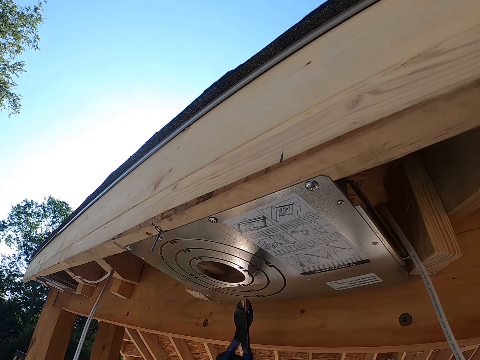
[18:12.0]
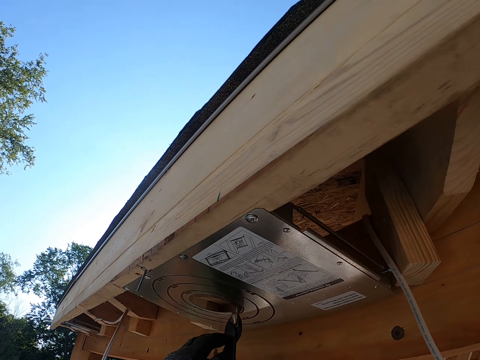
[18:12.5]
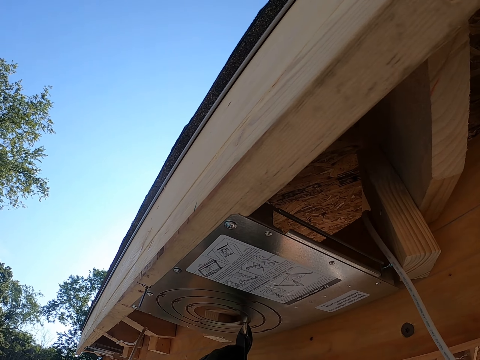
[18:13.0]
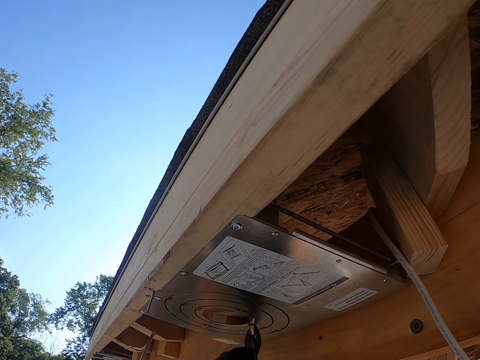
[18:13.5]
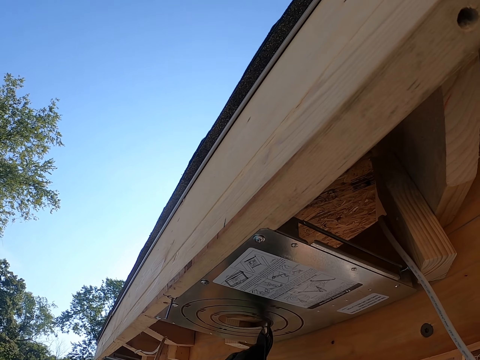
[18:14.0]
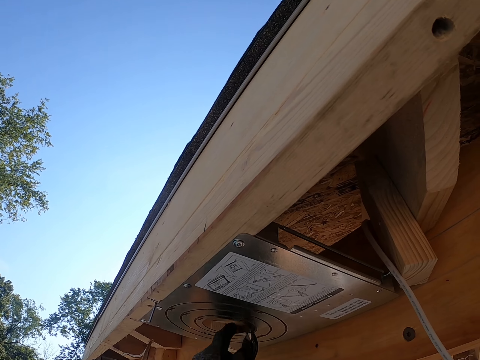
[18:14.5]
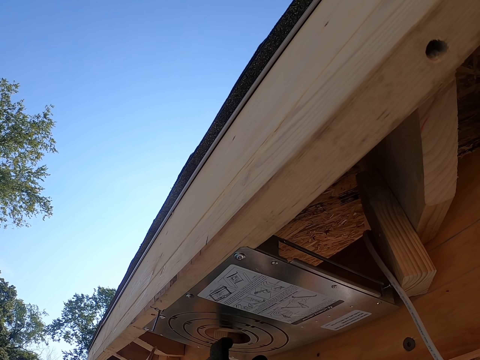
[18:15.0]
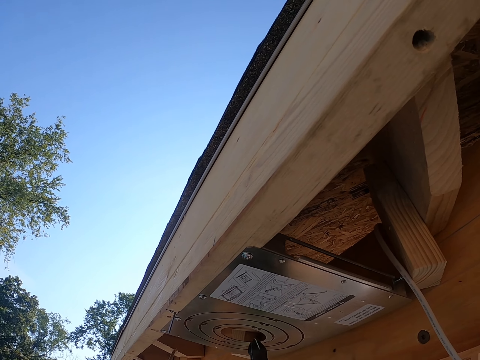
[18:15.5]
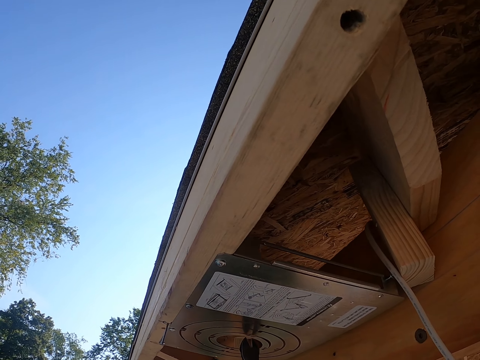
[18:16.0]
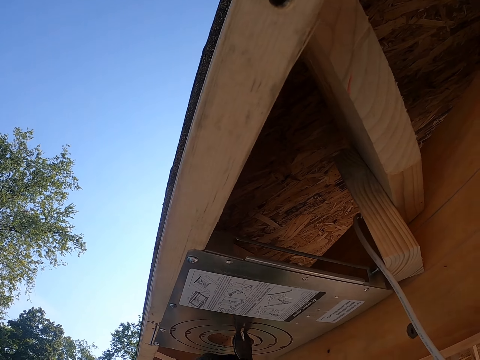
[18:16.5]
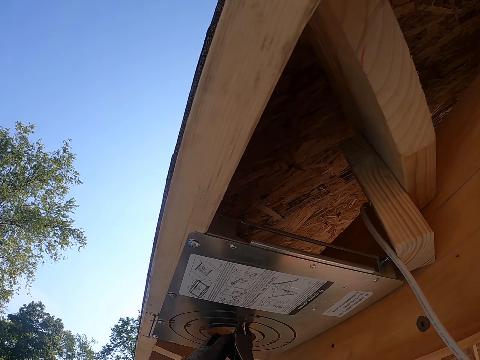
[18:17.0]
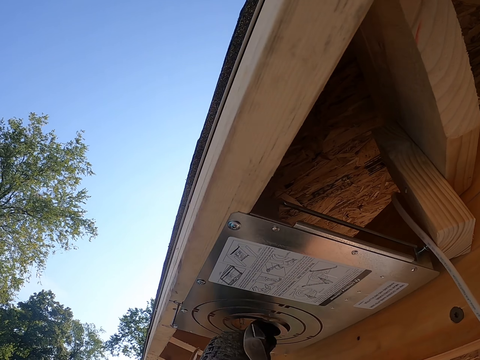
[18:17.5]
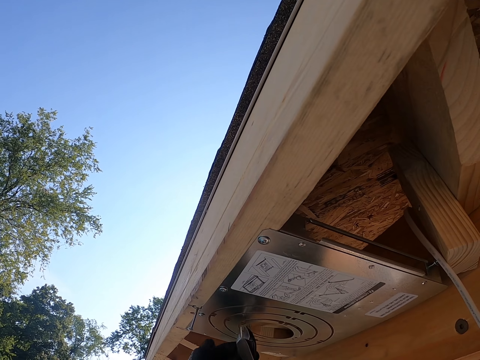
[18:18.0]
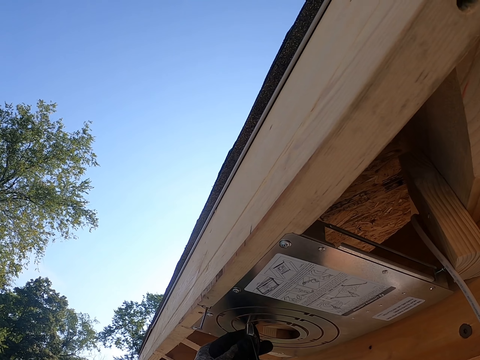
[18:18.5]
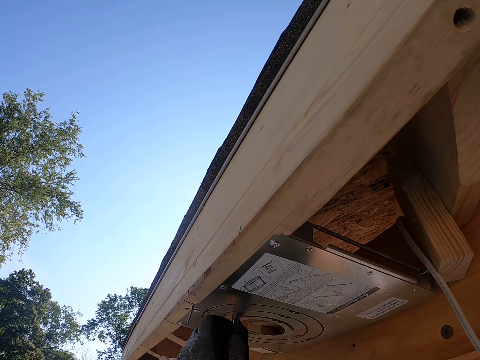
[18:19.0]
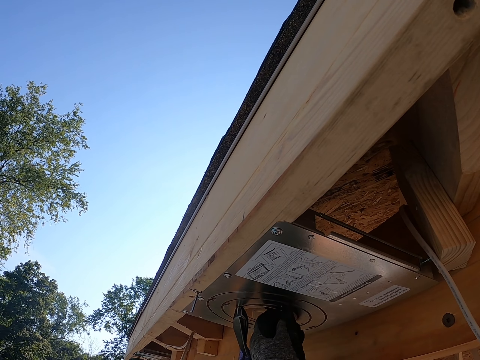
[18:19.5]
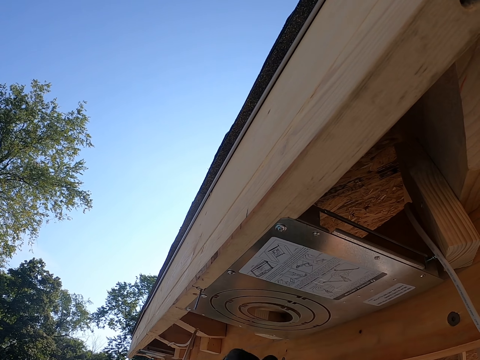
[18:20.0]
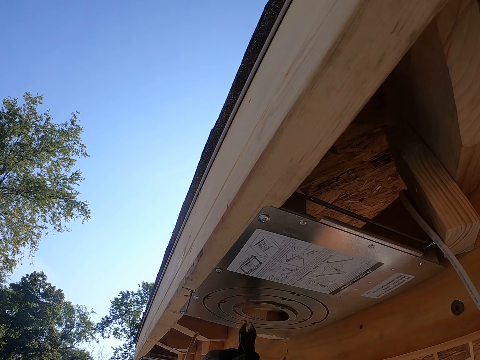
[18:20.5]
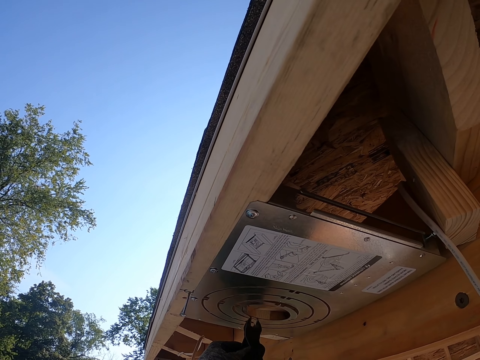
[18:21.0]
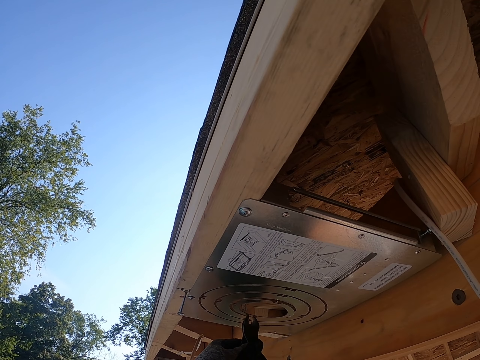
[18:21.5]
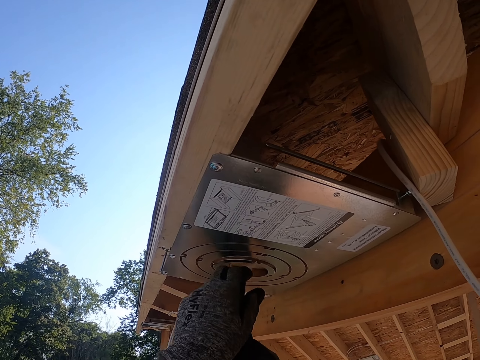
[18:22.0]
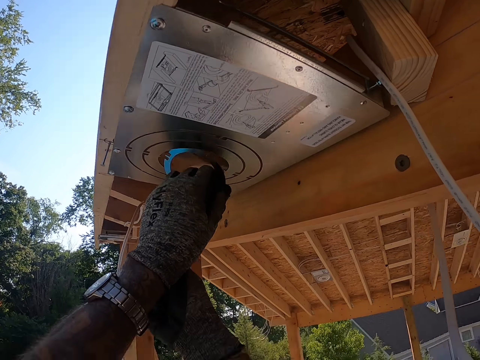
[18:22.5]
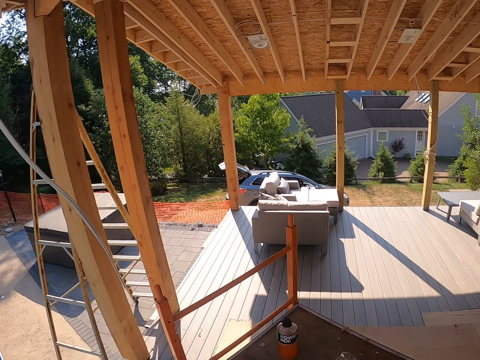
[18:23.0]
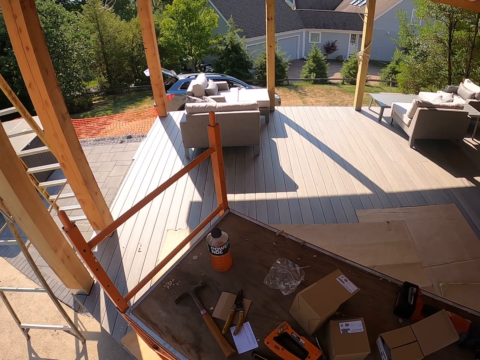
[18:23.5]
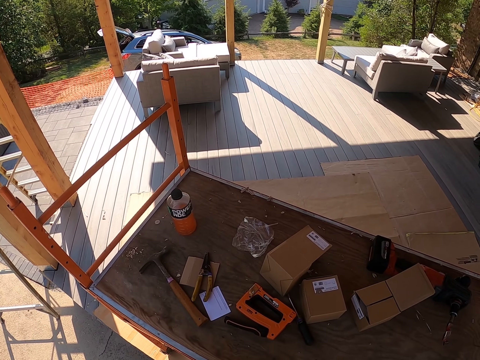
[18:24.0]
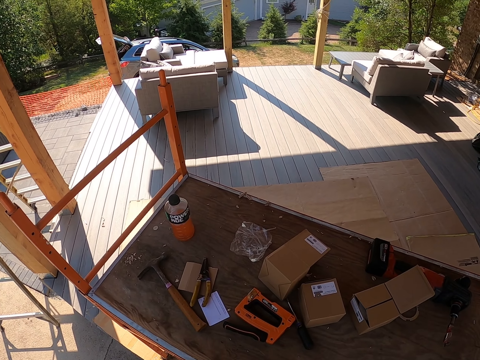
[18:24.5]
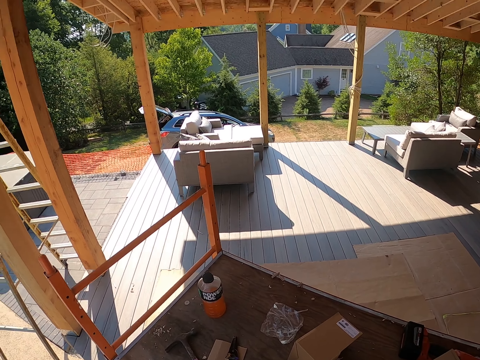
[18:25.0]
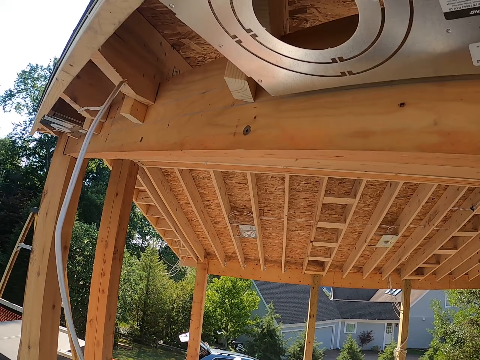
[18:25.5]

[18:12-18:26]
The camera wearer repairs a metal plate with pliers. They hold something. They remove a piece from something. They look around.

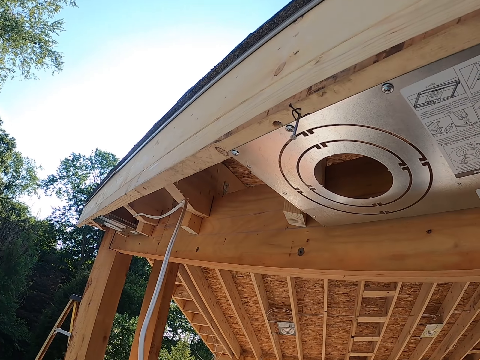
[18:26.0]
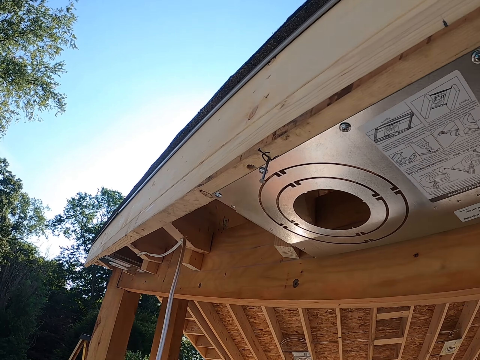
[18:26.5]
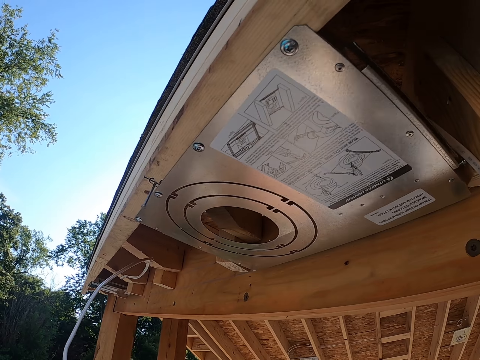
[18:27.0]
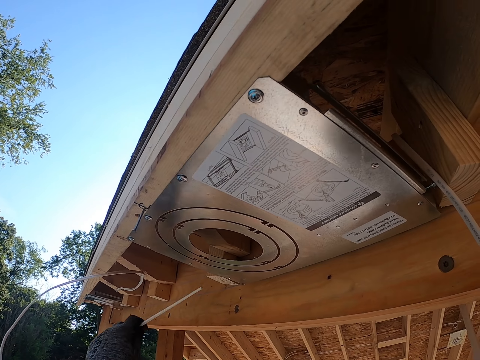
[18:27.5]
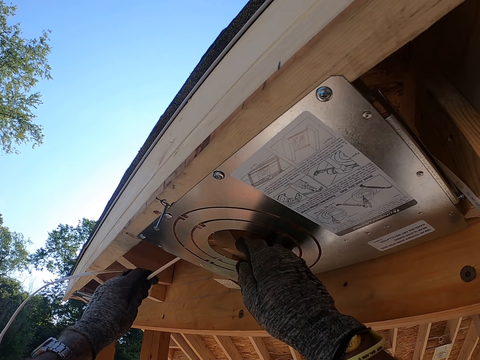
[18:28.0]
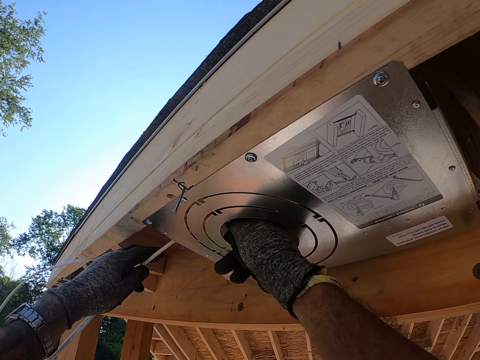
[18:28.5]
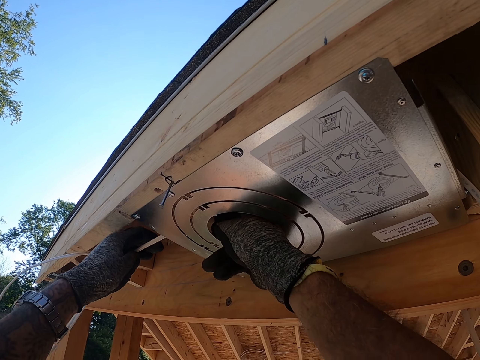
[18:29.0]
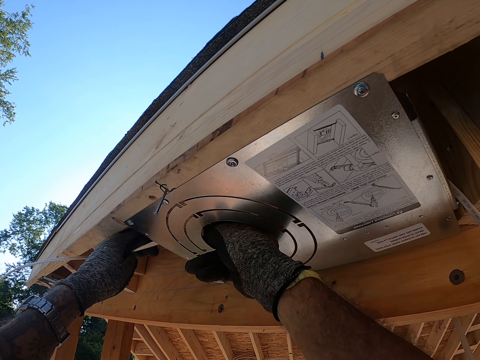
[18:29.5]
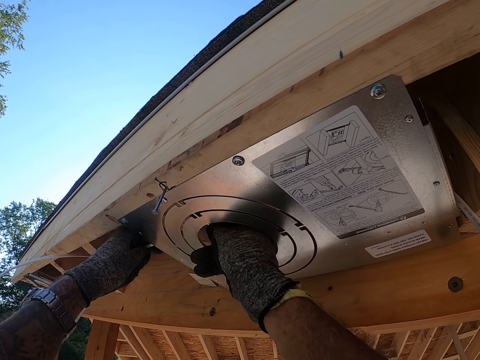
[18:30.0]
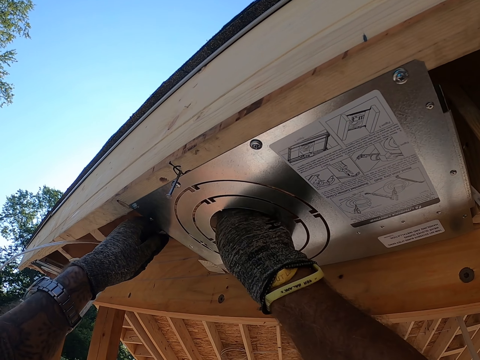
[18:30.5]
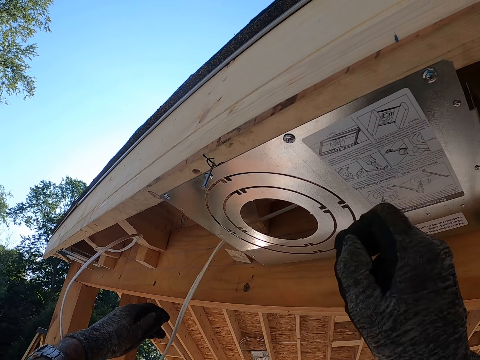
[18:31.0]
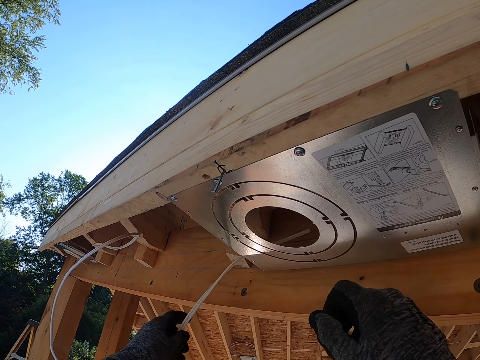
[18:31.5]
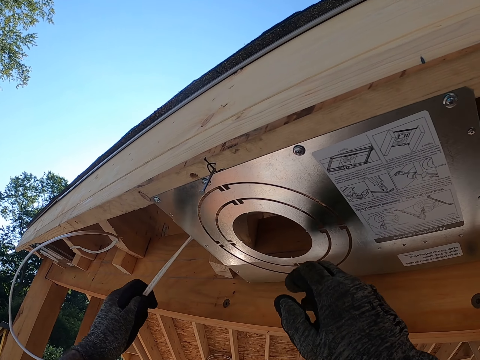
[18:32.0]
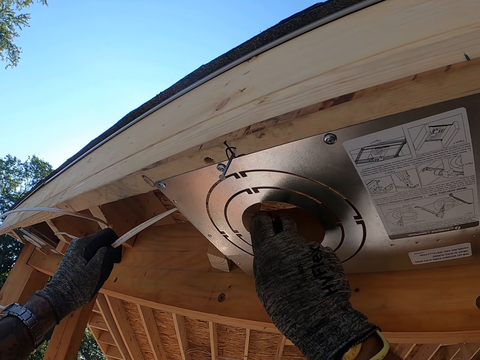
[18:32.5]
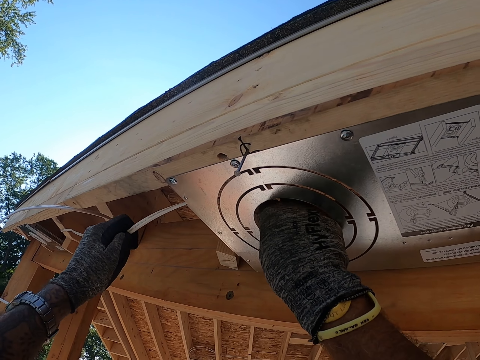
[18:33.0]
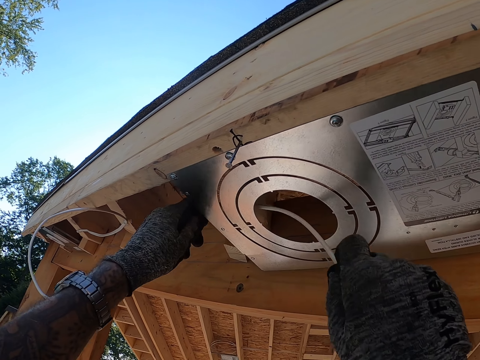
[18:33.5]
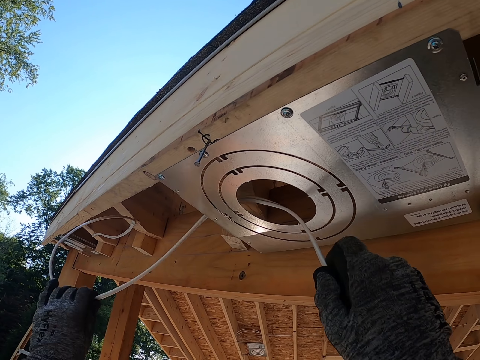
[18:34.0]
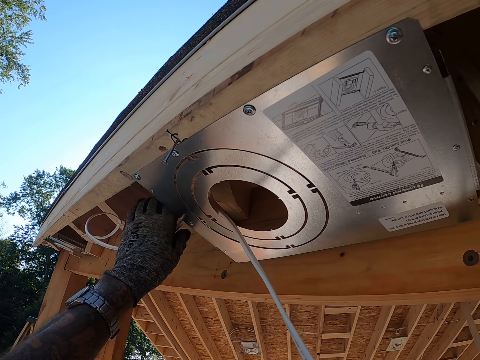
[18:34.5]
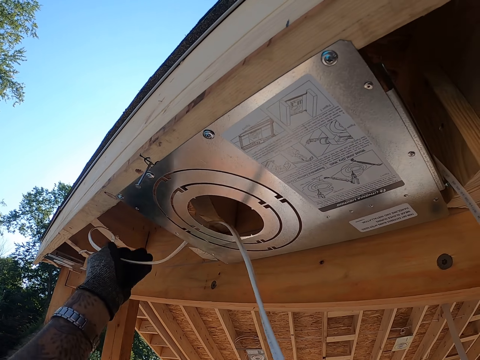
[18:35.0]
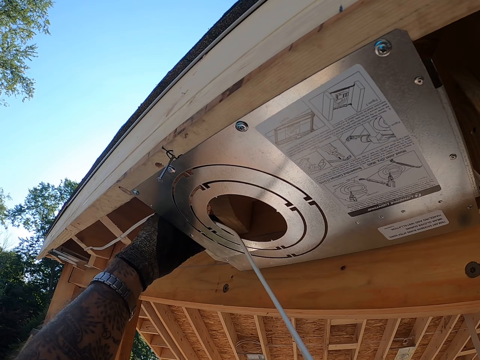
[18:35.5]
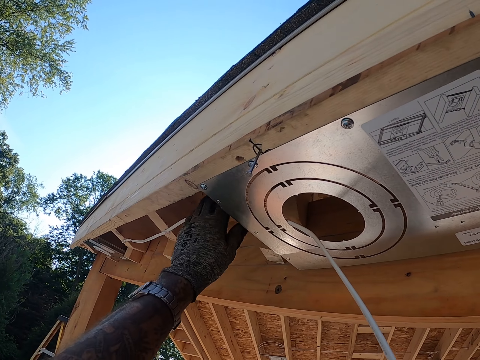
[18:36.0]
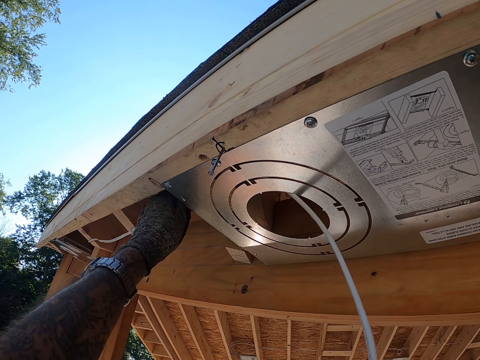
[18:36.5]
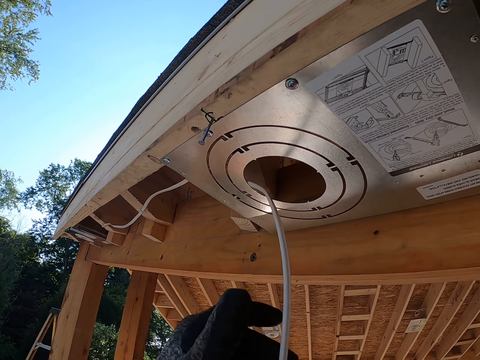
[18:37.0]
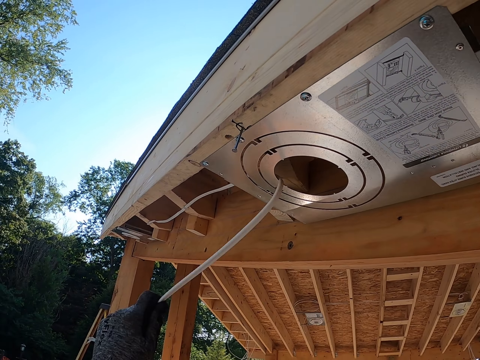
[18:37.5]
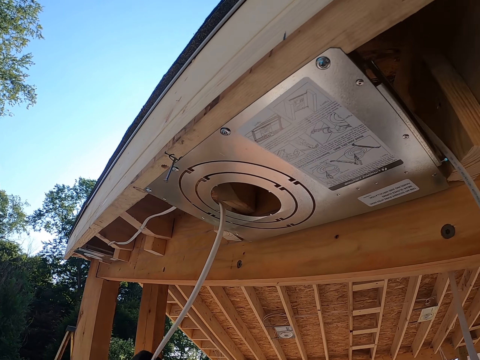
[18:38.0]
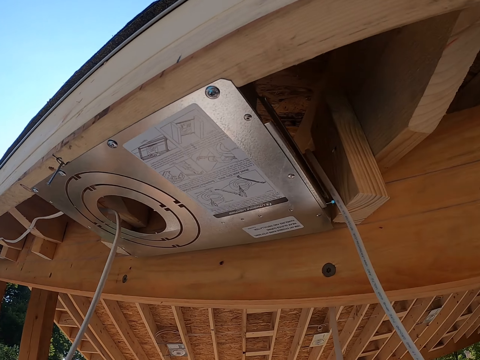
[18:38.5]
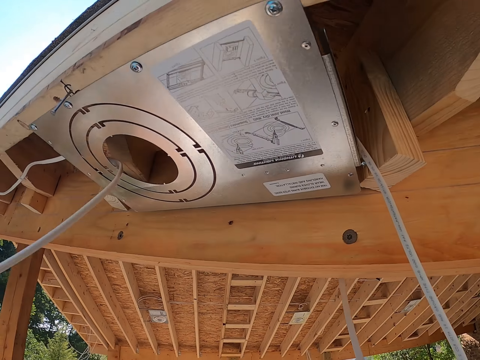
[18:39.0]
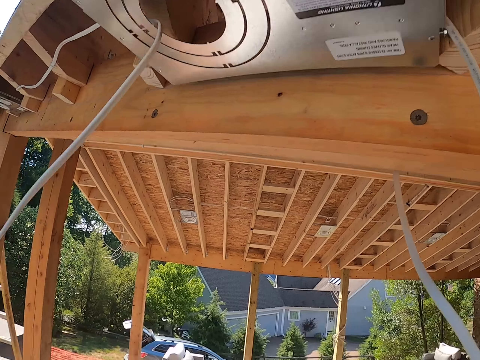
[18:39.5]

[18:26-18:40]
The camera wearer holds the cable. They adjust the cable. They put the cable inside the ceiling. They pull the cable in the hole and move their hand from the hole. They pull the cable. They pull the cable again.
